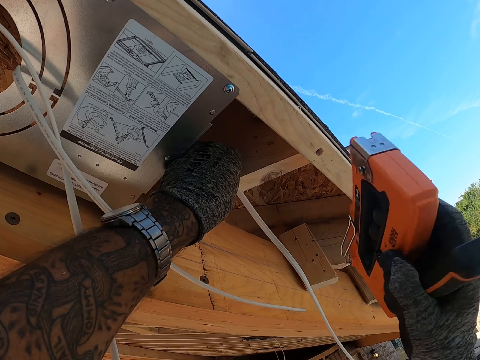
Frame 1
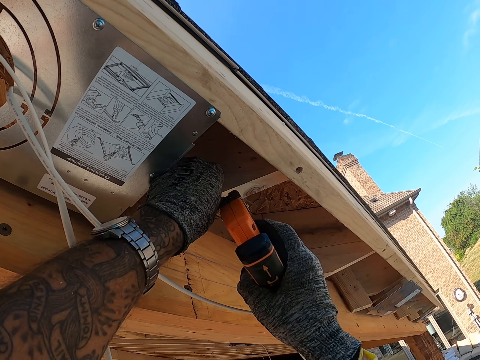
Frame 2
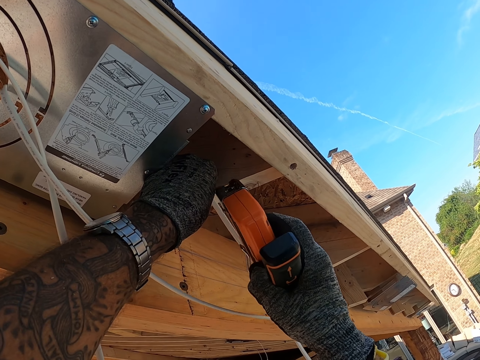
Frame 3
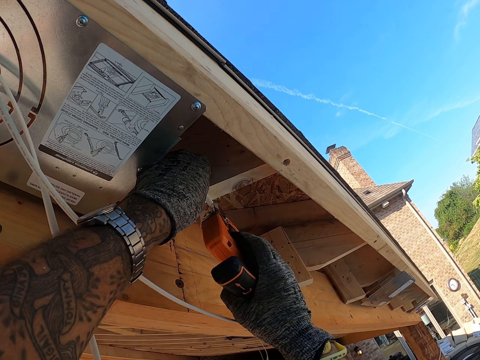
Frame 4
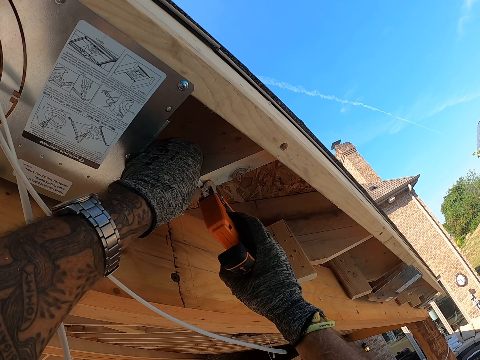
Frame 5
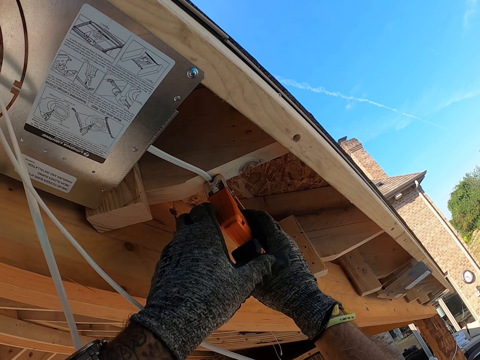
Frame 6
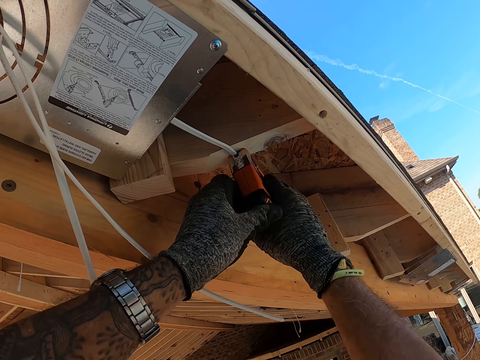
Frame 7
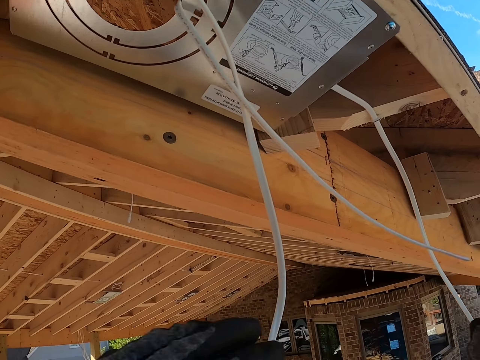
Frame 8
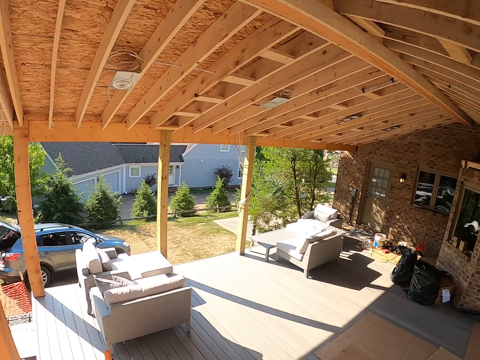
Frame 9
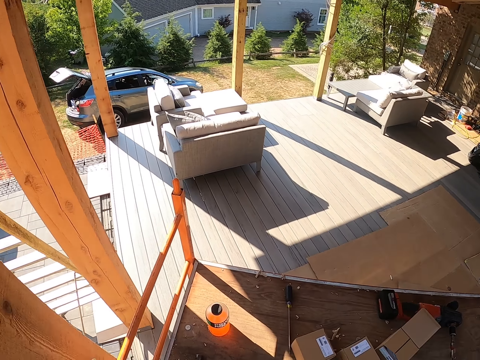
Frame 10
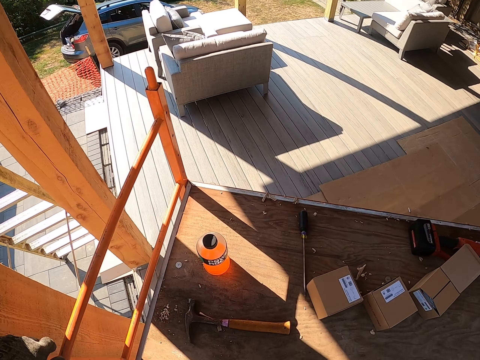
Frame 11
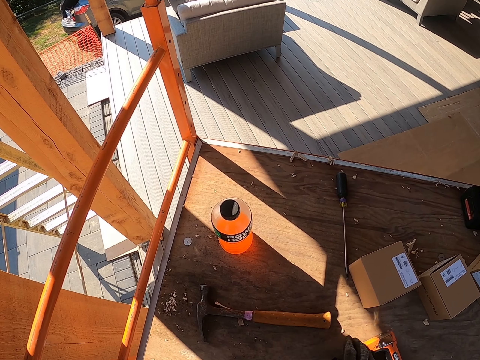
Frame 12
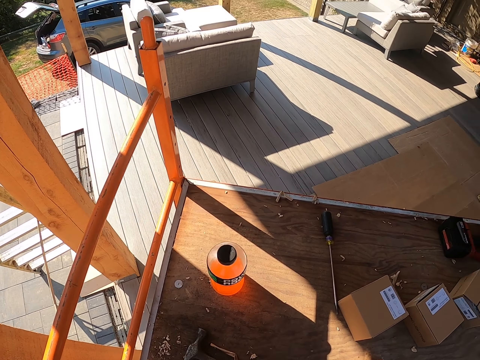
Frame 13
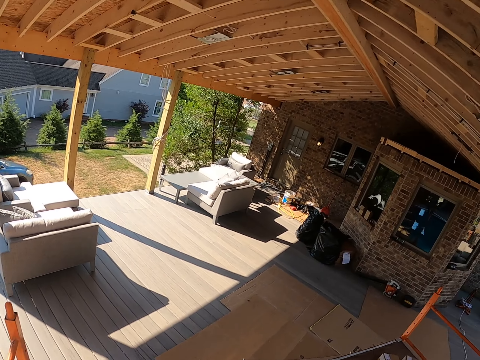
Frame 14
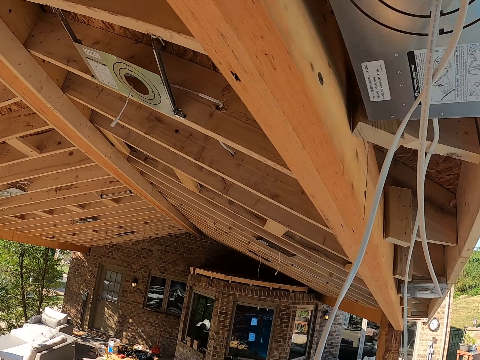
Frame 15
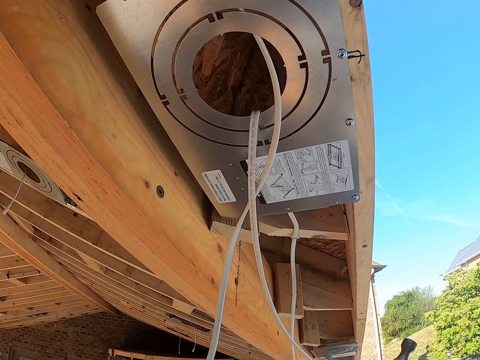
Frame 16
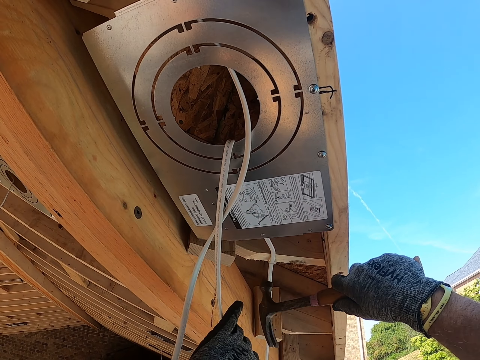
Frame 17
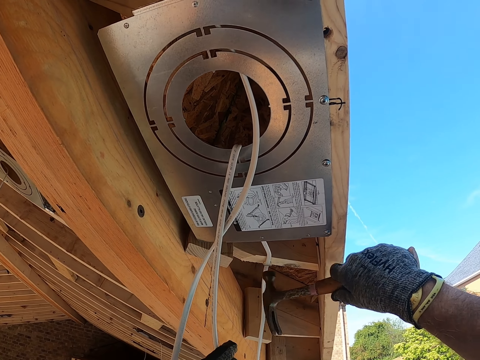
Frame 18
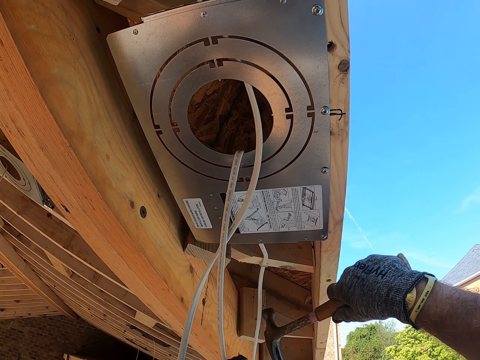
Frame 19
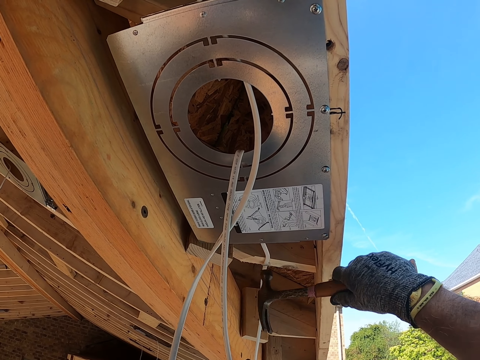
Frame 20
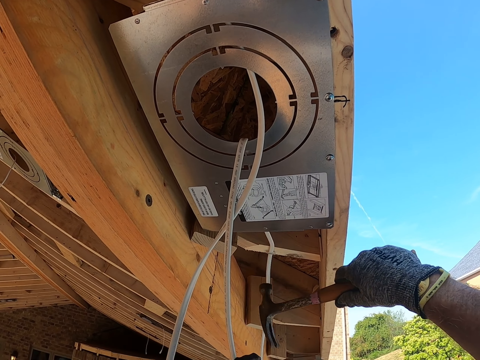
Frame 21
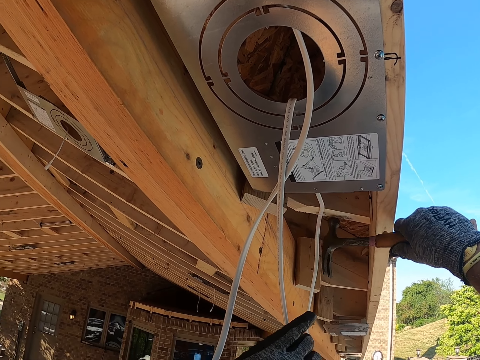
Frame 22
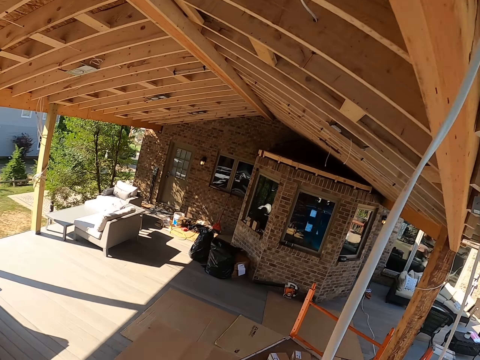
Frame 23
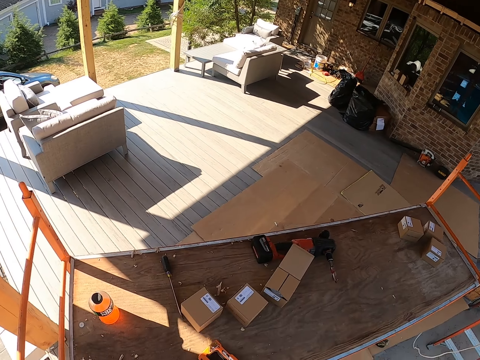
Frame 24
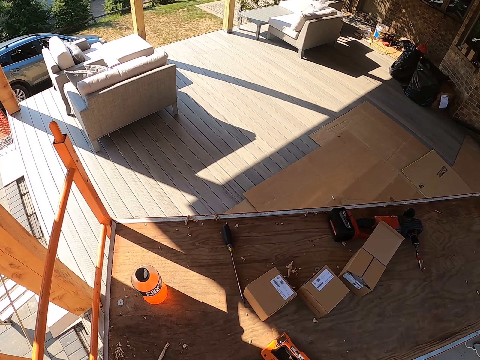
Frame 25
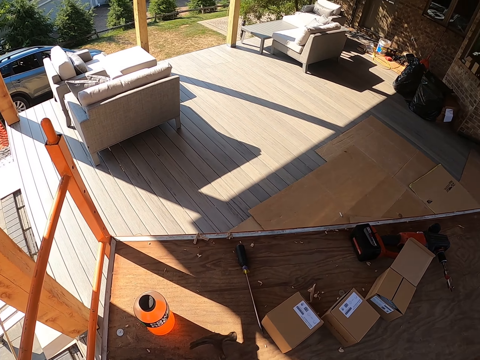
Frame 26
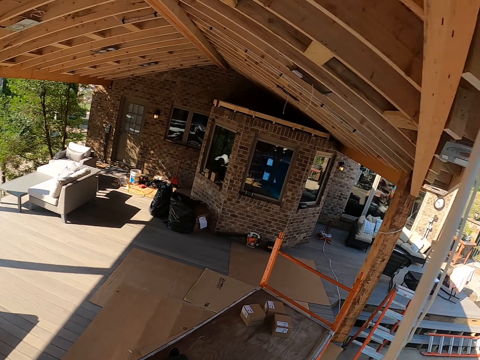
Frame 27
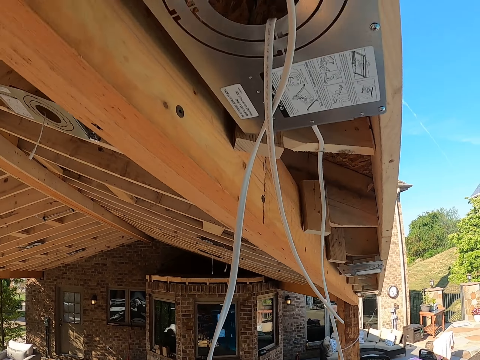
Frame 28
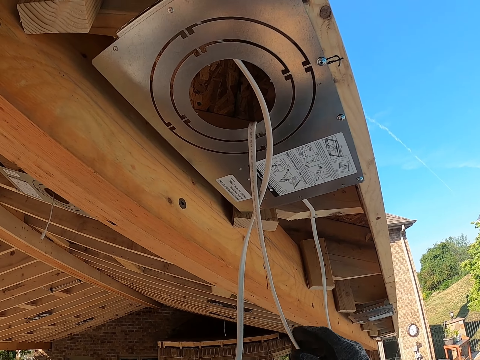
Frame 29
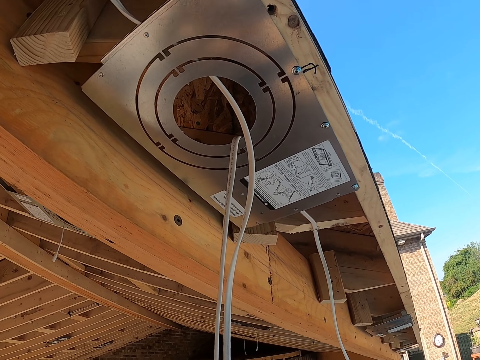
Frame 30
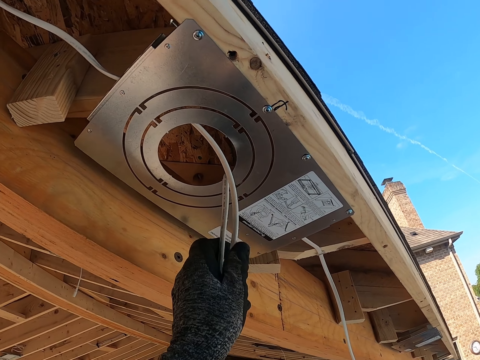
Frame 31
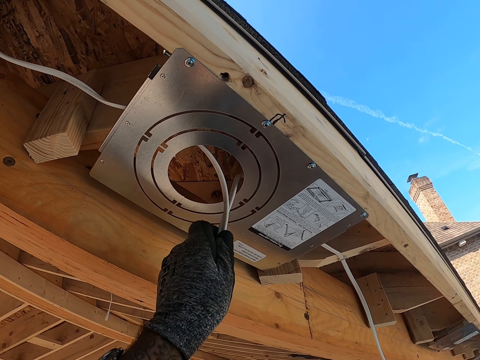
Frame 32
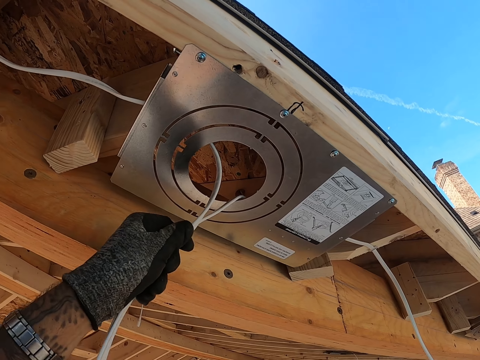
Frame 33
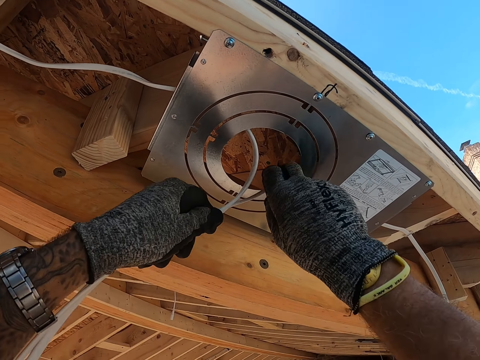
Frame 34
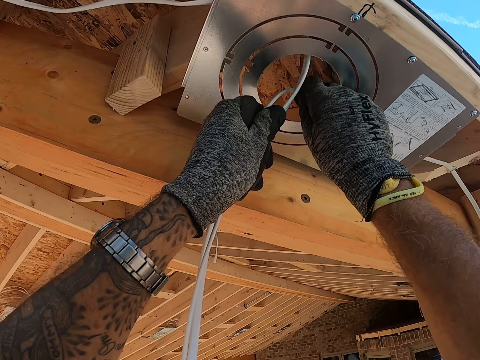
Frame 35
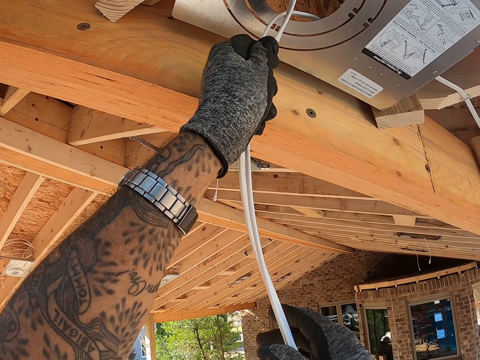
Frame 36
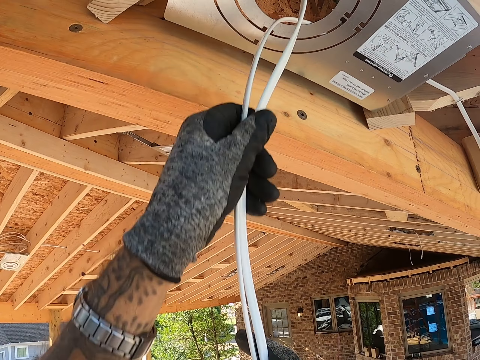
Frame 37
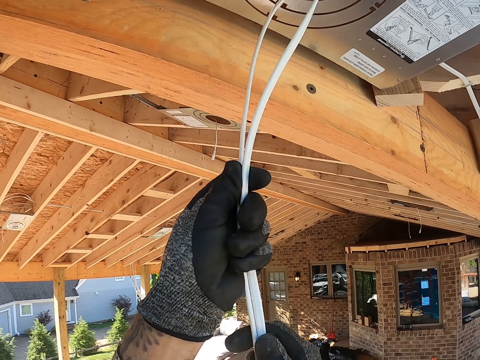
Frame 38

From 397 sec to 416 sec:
The camera wearer pins the cable on the wood. They look round. They pick up the hammer. They look around. They hit the cable with the hammer on the wood. They look around. They hold the cables. They pull the cables. They adjust the cable.

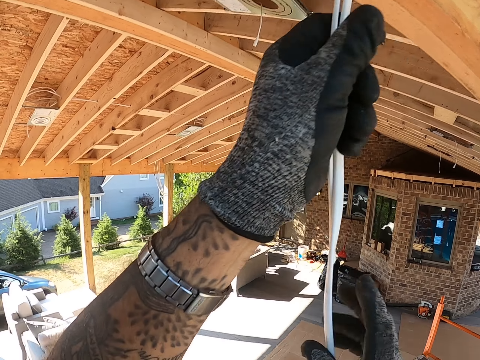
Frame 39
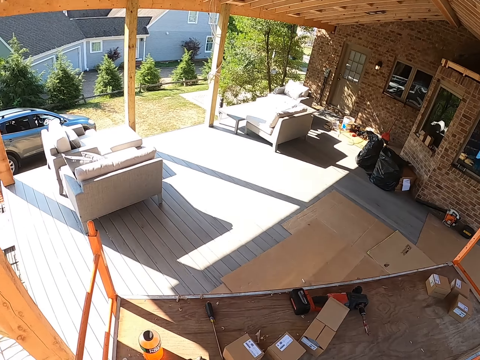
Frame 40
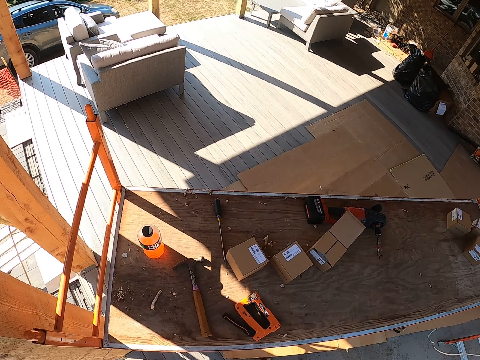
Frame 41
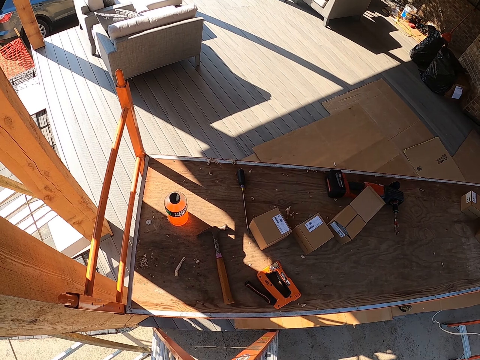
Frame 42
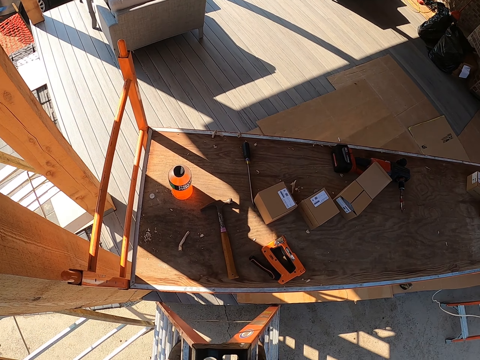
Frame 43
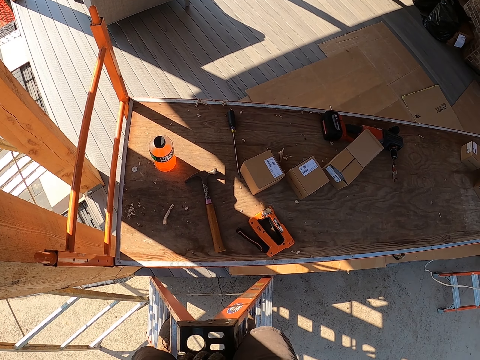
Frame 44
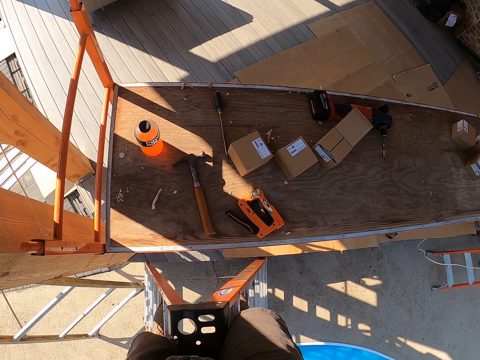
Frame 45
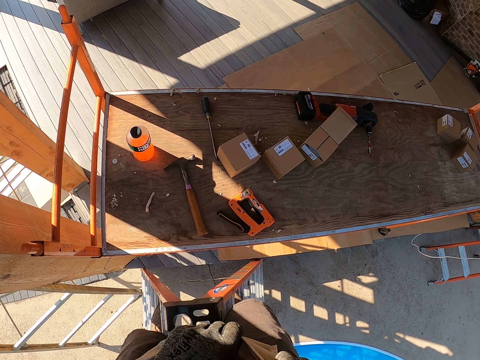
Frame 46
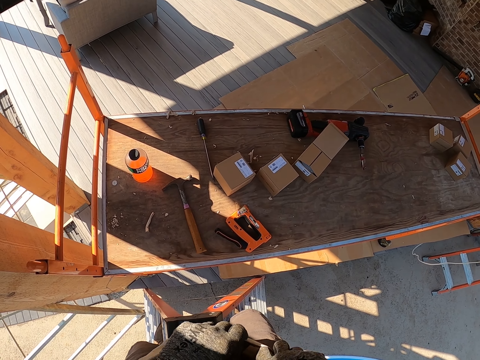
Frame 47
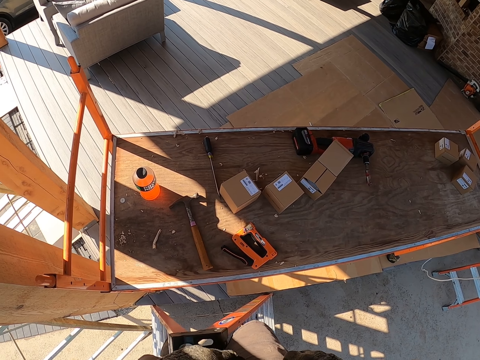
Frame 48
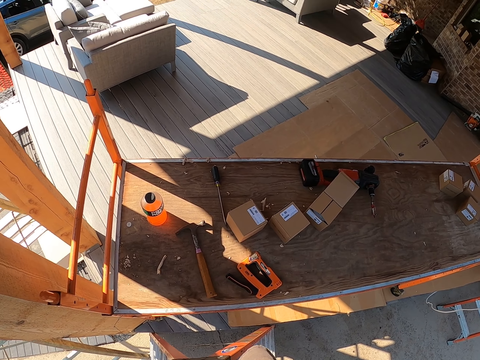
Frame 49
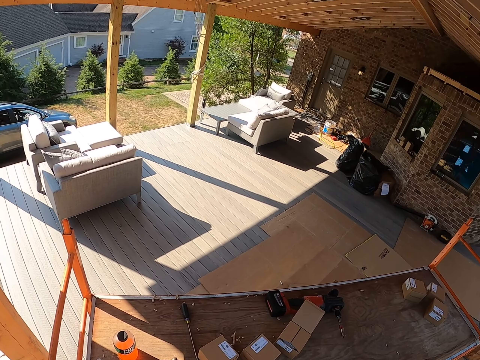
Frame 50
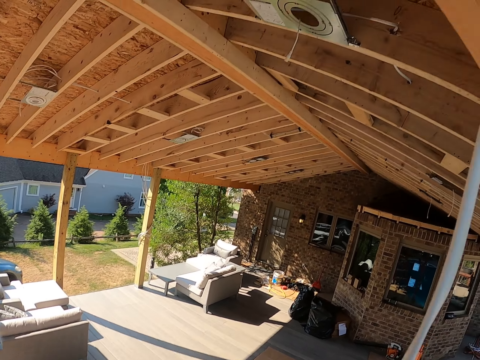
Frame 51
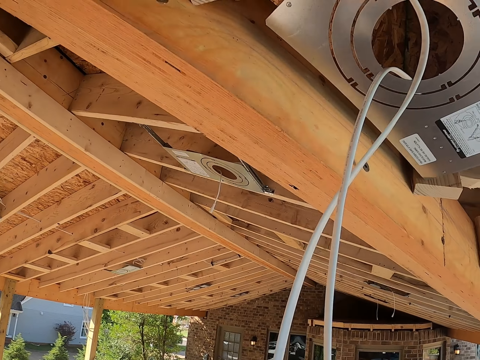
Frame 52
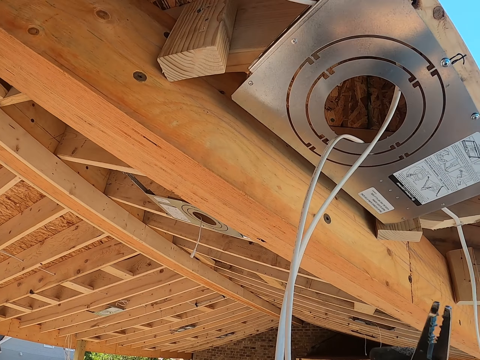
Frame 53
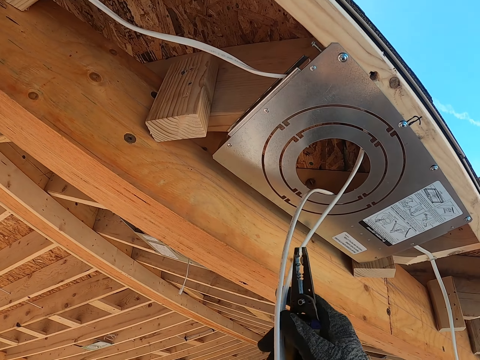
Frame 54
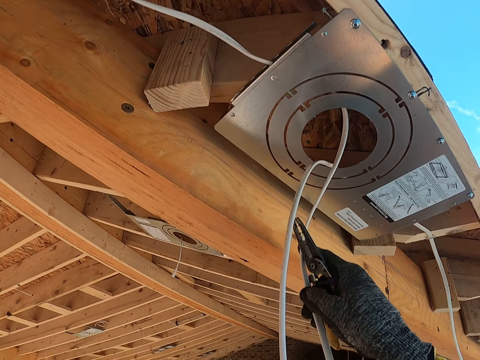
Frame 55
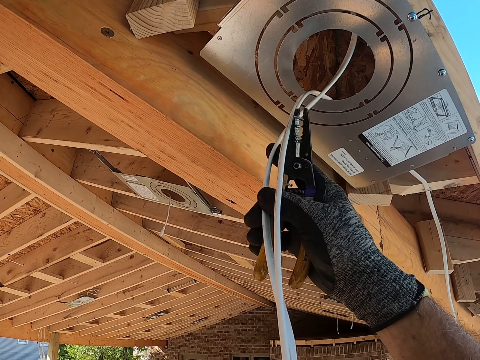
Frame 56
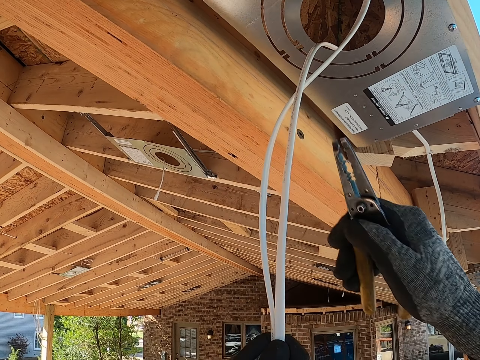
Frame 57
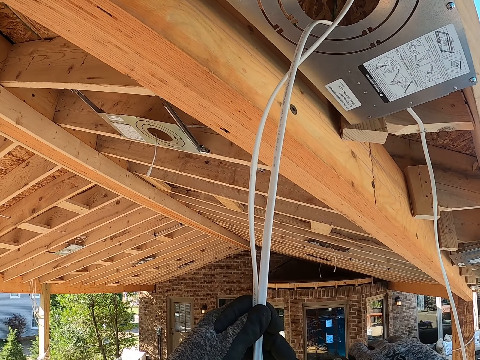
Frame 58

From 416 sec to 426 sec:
The camera wearer stares around. They do something. They look around. They pull the cables.
